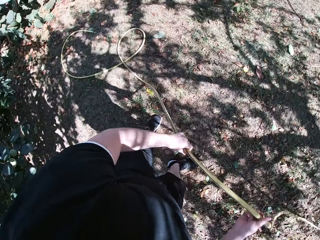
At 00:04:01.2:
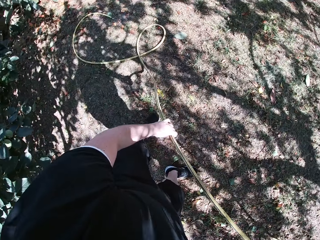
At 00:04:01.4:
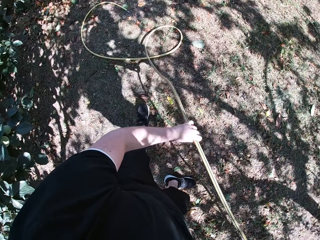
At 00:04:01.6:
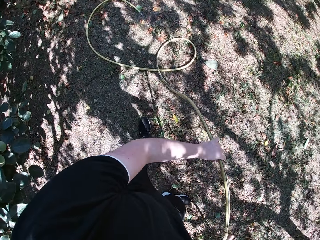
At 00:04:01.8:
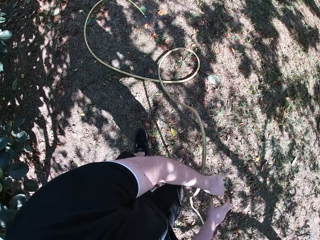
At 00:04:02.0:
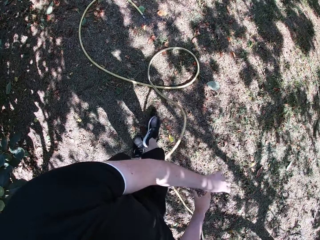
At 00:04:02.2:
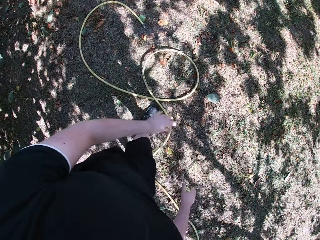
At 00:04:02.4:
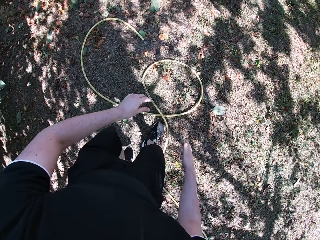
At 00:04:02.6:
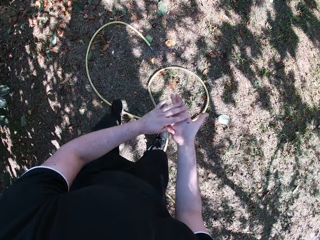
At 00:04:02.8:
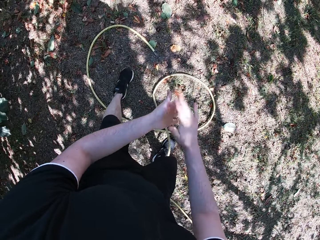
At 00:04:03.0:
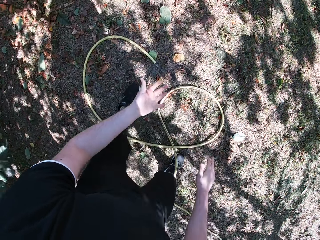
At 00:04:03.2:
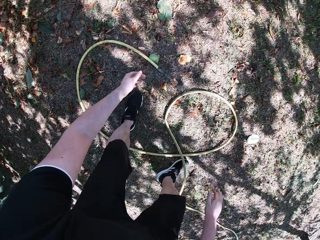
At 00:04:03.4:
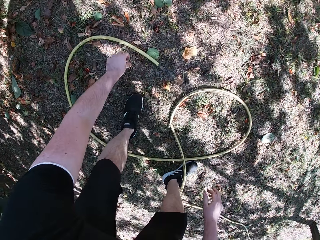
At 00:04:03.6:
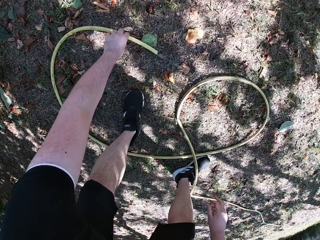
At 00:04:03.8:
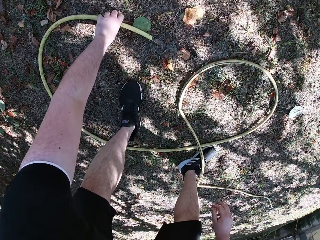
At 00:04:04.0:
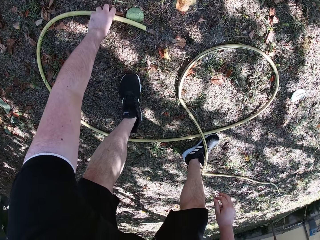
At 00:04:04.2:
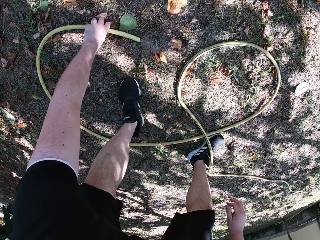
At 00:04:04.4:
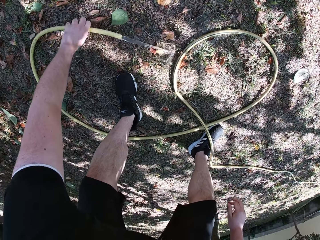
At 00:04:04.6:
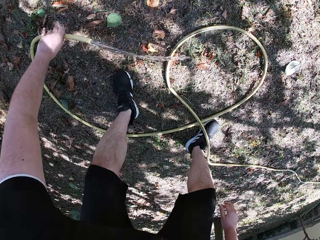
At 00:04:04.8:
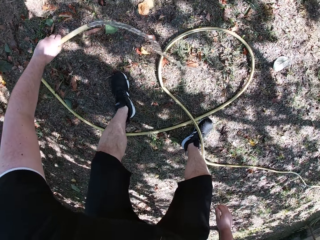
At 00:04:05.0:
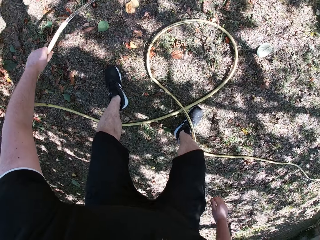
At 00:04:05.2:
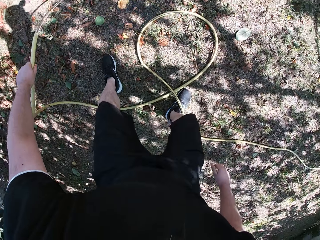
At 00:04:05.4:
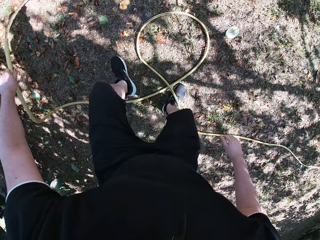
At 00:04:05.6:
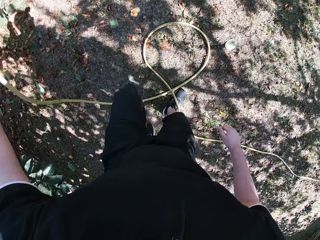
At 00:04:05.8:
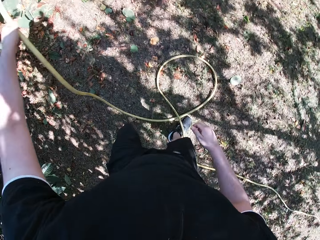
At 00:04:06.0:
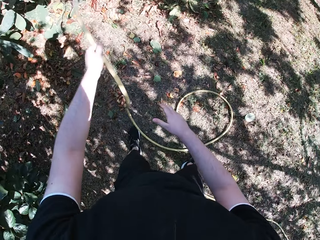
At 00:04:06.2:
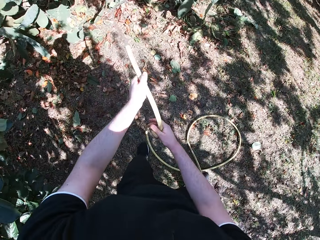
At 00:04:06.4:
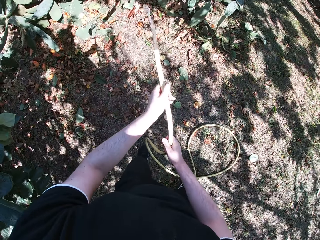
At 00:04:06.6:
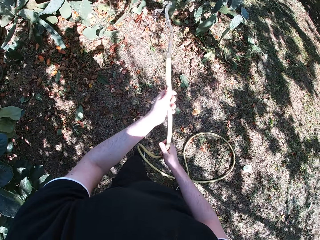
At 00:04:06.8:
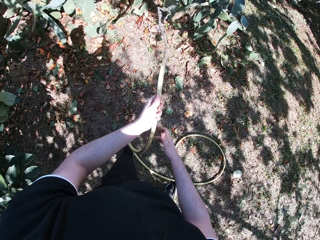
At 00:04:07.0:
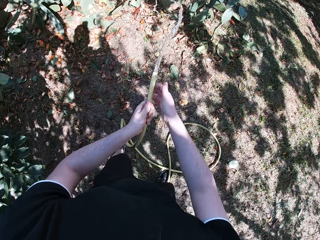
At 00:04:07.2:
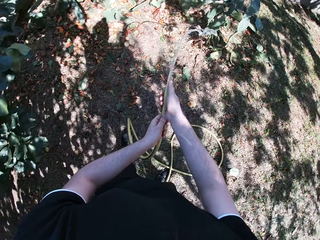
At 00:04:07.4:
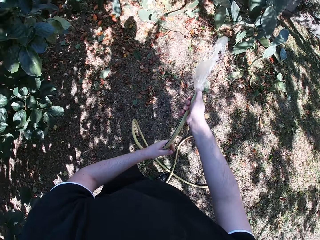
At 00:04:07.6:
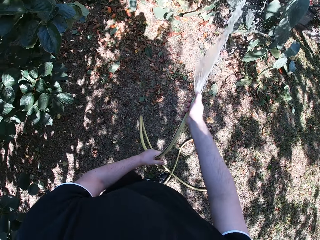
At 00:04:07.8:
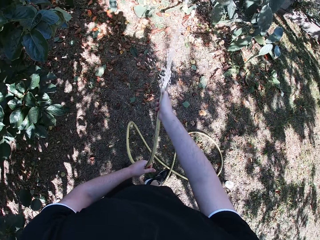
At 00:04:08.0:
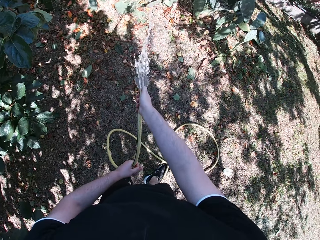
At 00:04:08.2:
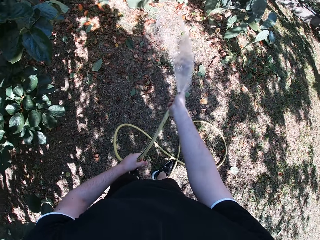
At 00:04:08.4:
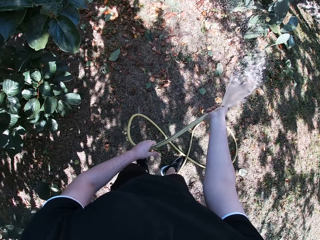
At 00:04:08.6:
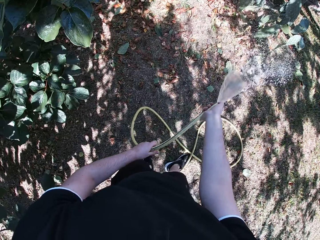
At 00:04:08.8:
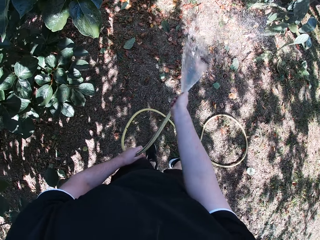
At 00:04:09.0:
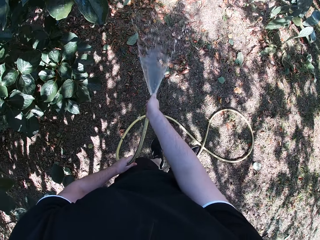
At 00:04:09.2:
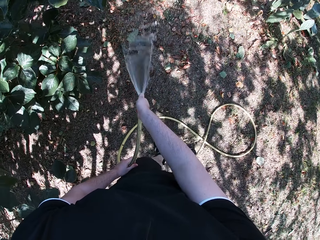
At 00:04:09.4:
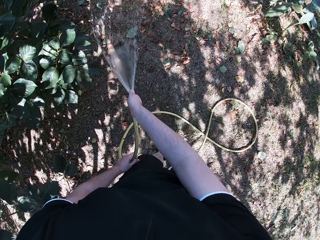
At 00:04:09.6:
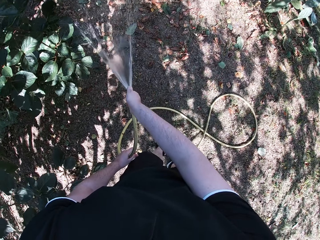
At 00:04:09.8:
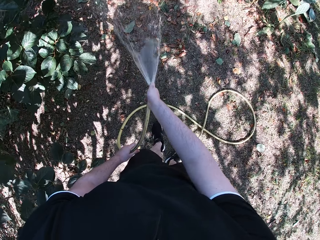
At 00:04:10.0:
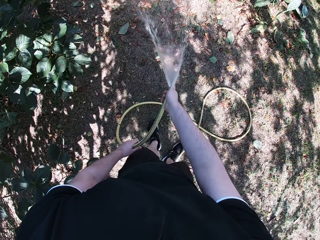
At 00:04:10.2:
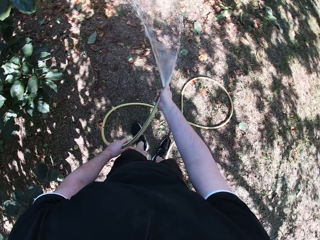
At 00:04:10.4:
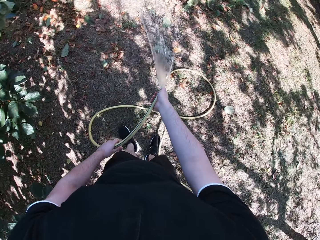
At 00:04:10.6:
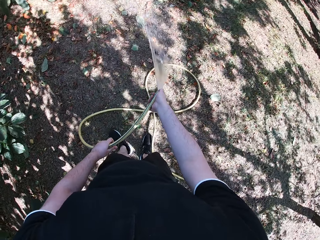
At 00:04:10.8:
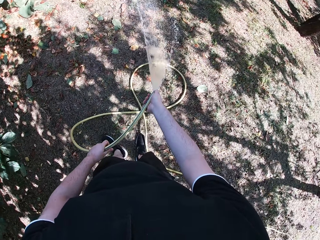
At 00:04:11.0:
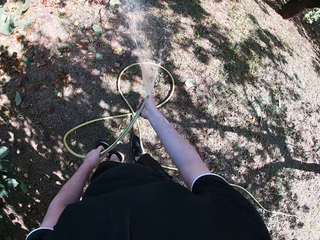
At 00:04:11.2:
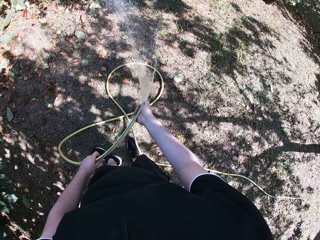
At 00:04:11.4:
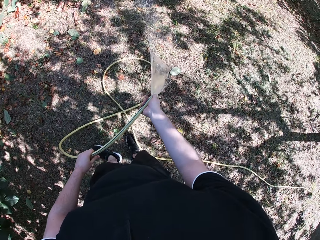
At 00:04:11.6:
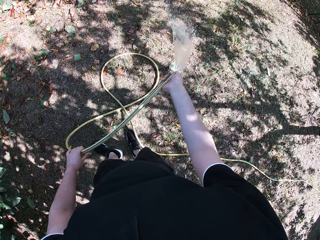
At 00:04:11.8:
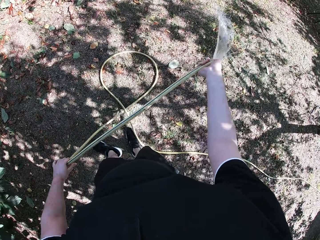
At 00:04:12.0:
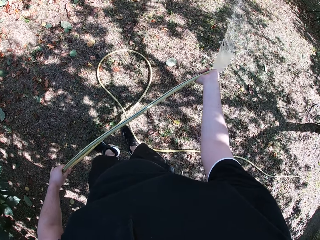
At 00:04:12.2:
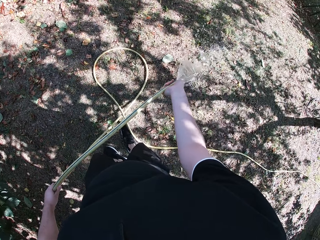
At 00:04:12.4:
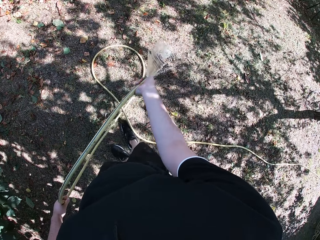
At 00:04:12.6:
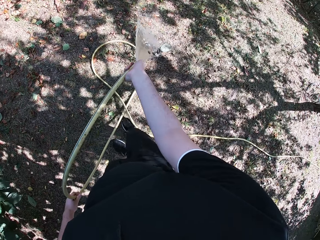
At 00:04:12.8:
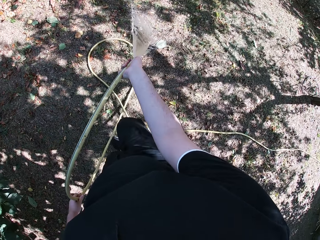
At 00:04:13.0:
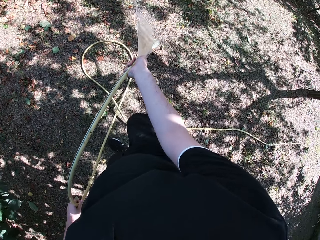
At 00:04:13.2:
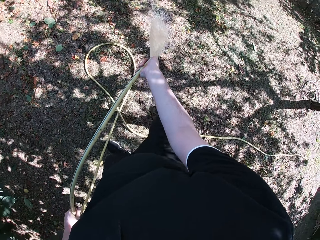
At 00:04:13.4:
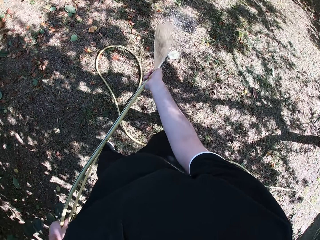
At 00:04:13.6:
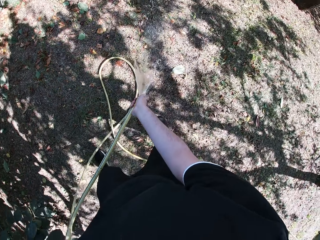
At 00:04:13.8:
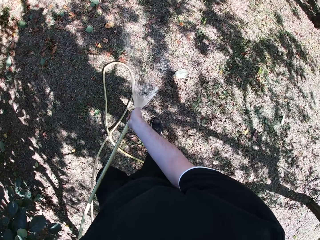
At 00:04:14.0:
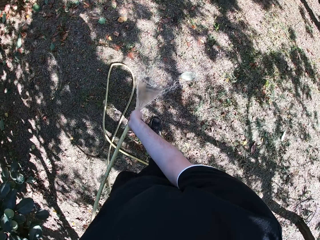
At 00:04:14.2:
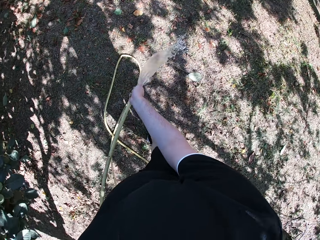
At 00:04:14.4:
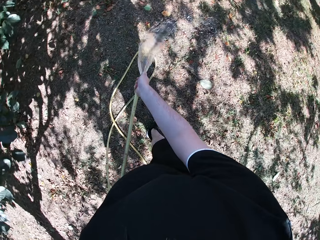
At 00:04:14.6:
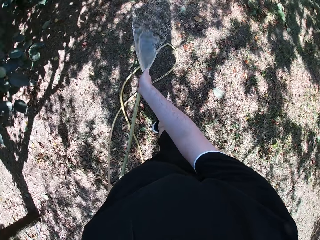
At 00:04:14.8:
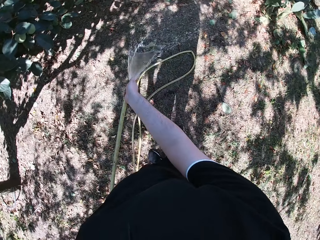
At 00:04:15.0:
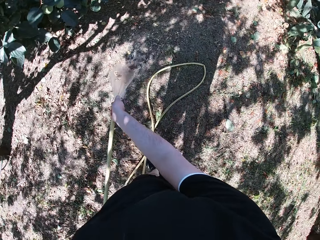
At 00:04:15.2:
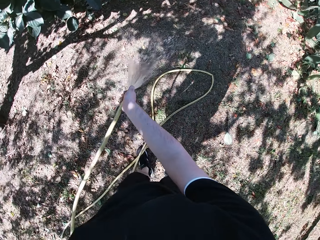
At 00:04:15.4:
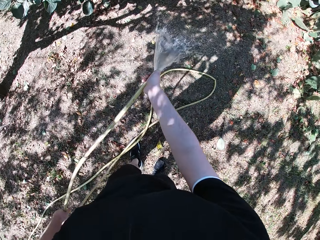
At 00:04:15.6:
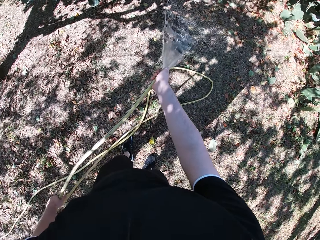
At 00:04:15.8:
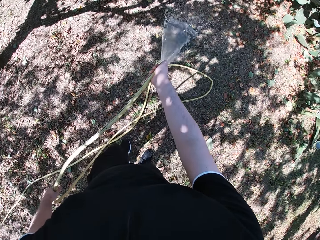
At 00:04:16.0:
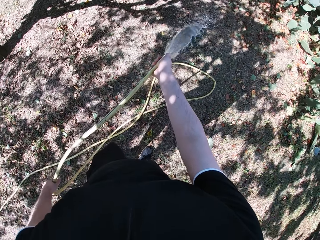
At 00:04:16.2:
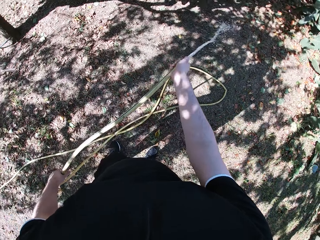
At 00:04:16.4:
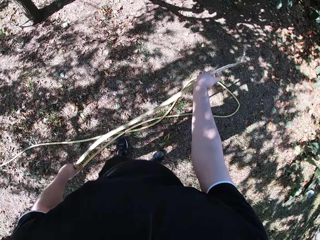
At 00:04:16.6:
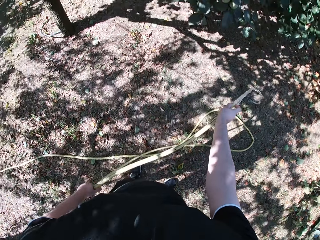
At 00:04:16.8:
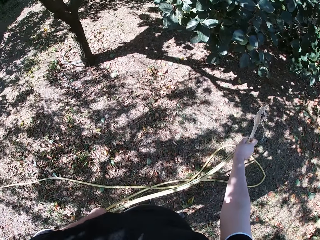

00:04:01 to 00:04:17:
The camera wearer drops the hose from his hands to the floor. He walks around. He dusts off his hands. He picks up the hose with his left hand. He grips the hose with both hands. He changes the position of his right hand on the hose. He waters the yard with the hose in both hands. He changes the position of his left hand on the hose.

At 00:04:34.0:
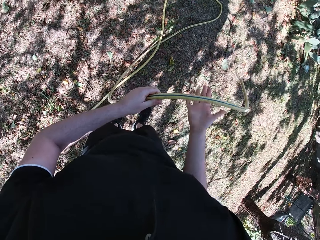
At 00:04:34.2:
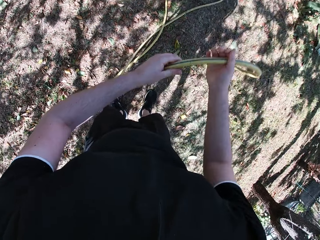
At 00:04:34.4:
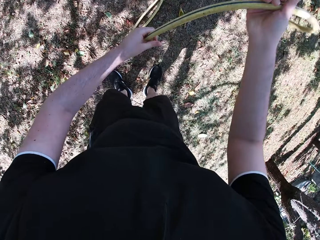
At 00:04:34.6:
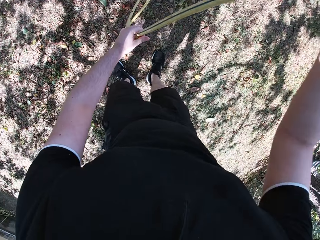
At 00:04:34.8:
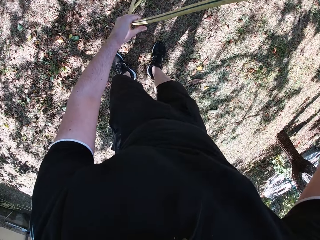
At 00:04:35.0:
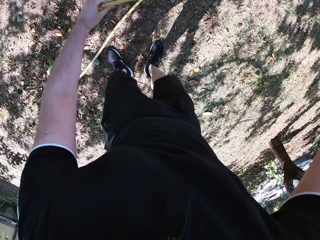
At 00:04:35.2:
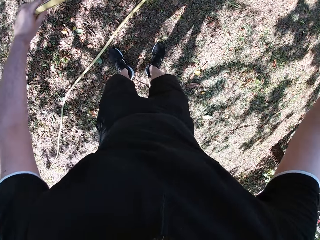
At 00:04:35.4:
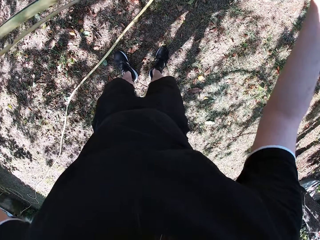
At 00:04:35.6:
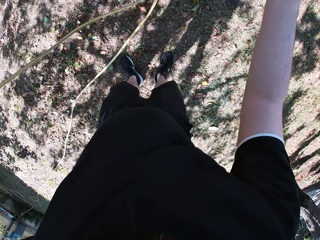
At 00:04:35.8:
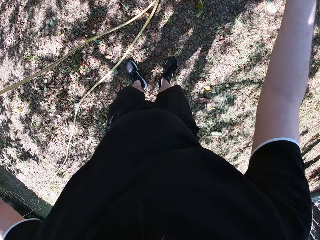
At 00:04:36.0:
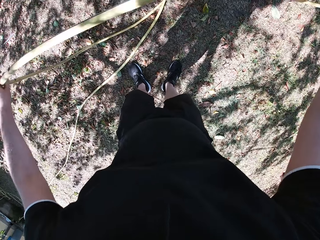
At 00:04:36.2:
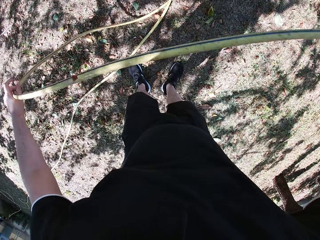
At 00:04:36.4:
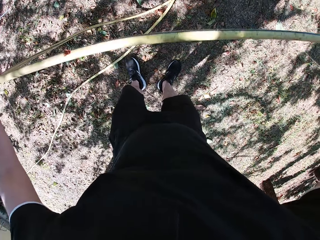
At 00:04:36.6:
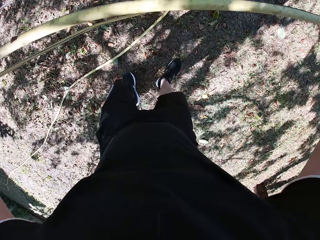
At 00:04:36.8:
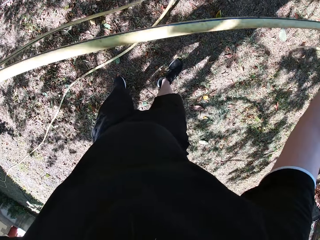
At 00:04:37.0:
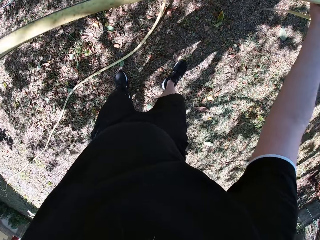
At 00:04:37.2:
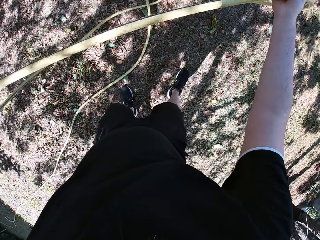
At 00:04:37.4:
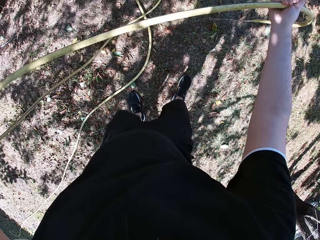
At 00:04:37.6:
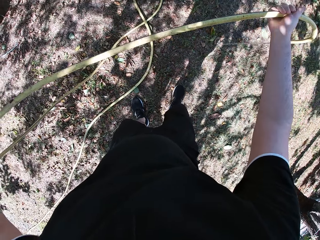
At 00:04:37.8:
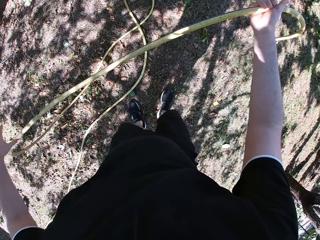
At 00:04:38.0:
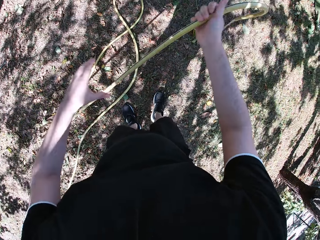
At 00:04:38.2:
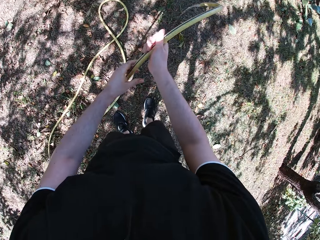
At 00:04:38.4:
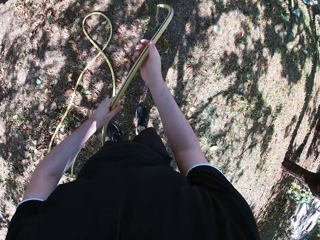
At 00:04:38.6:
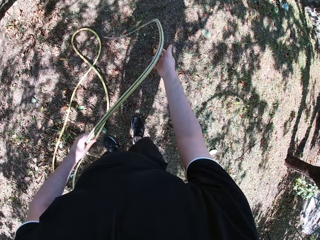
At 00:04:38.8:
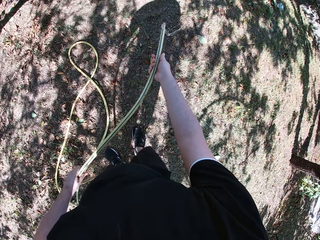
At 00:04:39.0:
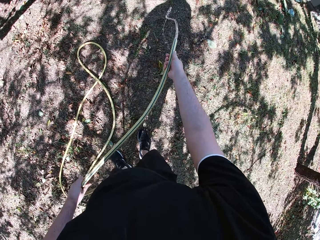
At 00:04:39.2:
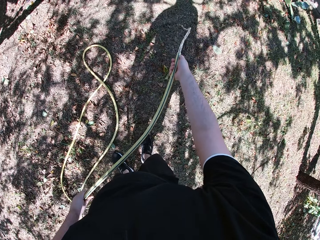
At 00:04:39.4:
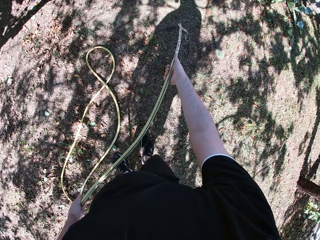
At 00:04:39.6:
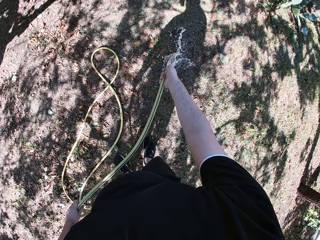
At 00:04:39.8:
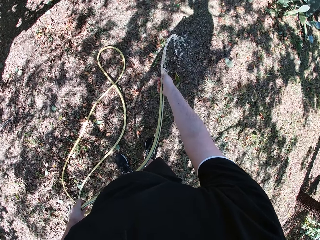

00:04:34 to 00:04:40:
The camera wearer adjusts the hose with both hands. He moves backward. He stands.
